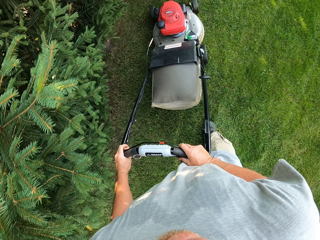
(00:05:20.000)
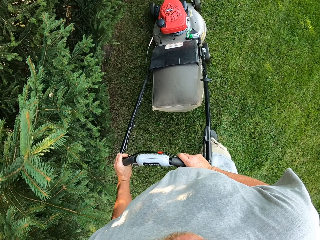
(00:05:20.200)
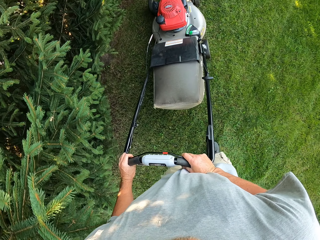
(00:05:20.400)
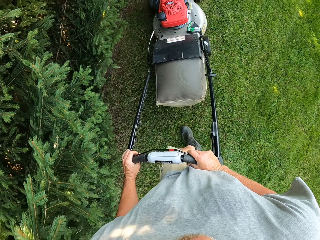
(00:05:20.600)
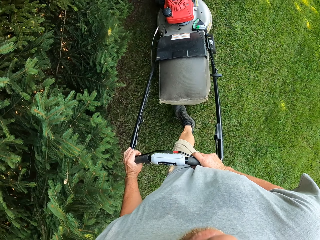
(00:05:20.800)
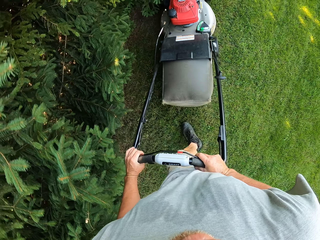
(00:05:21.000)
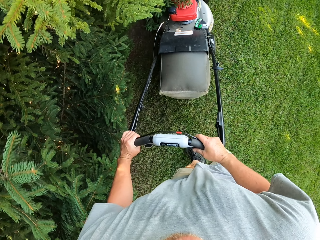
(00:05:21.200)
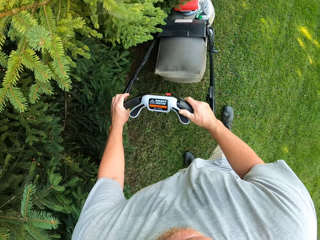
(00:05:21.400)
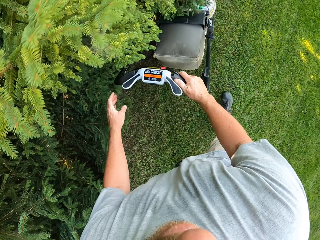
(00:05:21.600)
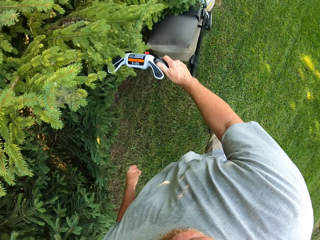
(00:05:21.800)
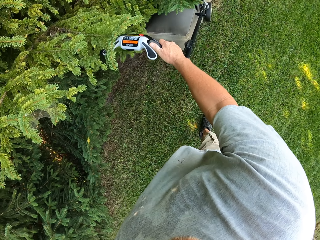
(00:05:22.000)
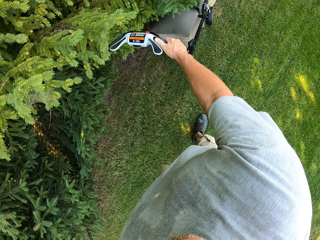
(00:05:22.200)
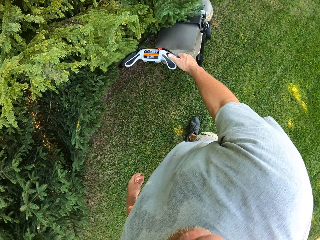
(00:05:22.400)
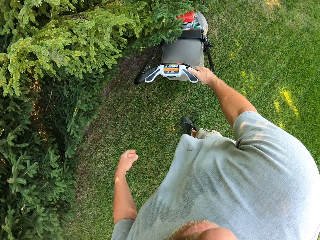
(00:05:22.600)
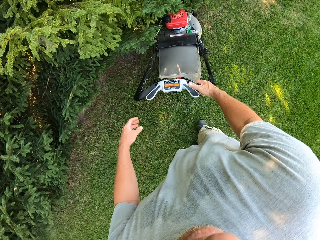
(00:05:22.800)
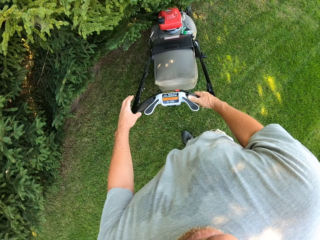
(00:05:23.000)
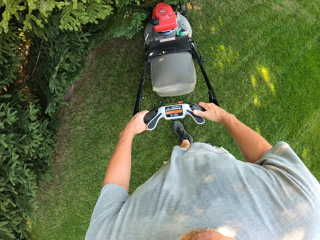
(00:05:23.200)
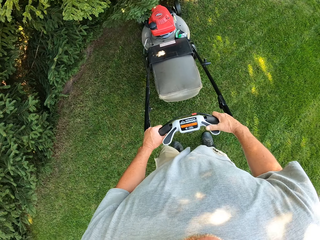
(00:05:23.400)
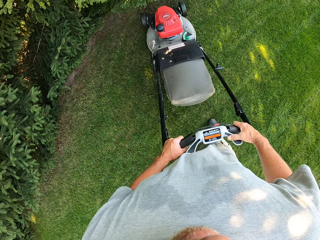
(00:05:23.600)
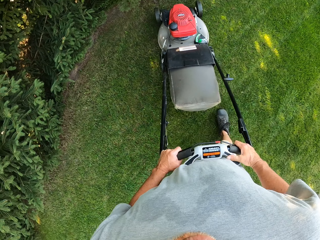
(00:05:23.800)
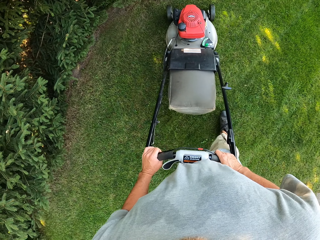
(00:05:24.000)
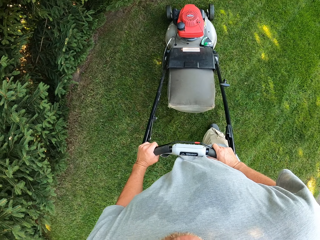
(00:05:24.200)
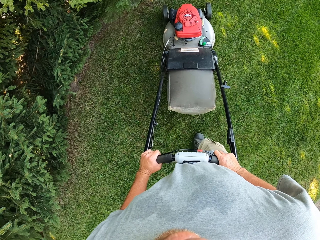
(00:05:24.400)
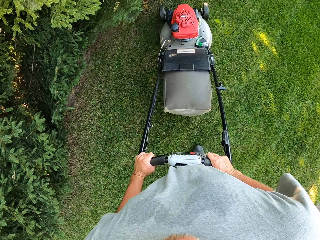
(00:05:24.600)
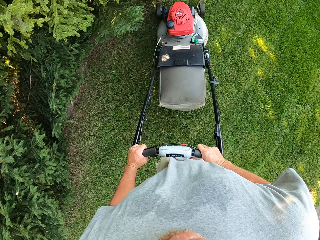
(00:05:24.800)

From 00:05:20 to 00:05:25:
The camera wearer removes the left hand from the lawnmower. They pull back the lawnmower. They move the left hand. They hold the lawnmower with both hands. They cut grass with the lawnmower.

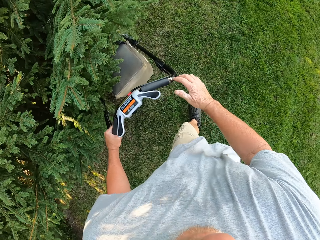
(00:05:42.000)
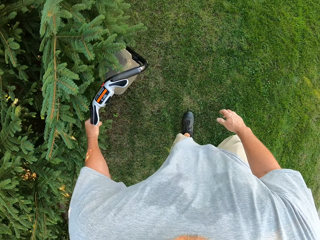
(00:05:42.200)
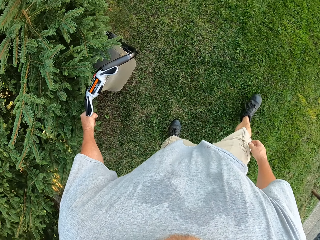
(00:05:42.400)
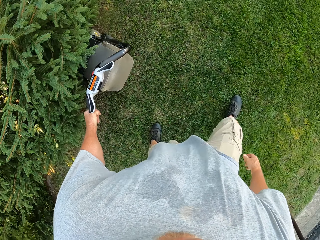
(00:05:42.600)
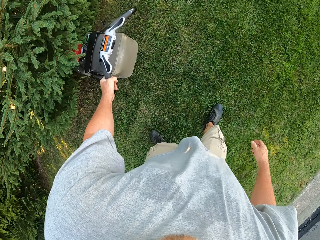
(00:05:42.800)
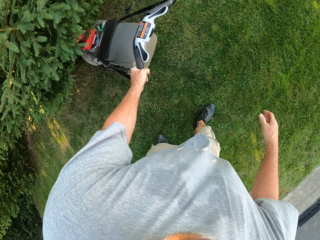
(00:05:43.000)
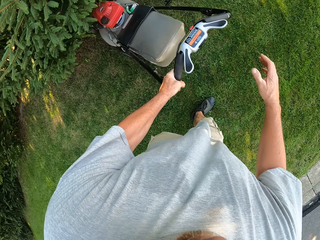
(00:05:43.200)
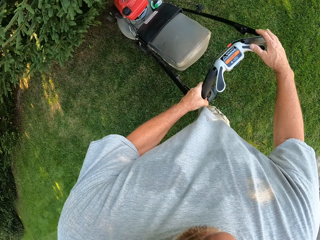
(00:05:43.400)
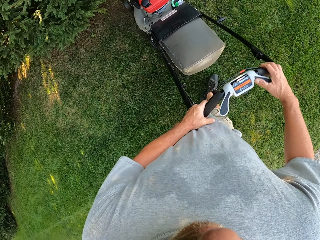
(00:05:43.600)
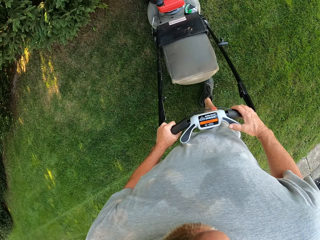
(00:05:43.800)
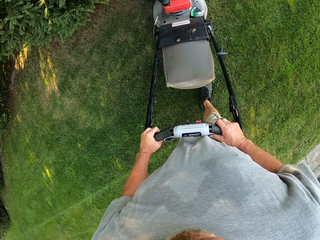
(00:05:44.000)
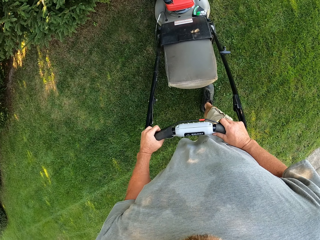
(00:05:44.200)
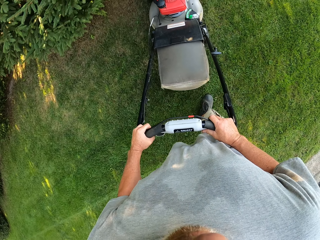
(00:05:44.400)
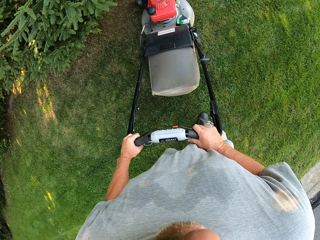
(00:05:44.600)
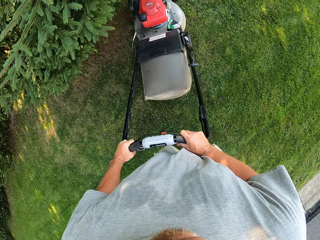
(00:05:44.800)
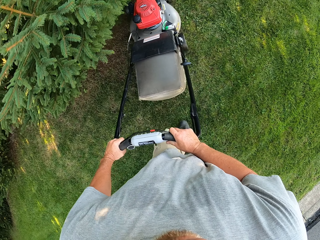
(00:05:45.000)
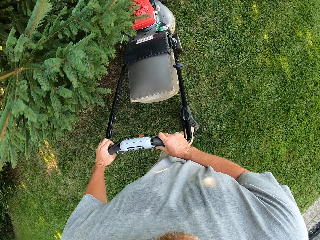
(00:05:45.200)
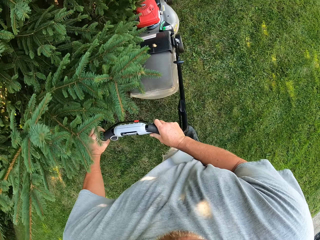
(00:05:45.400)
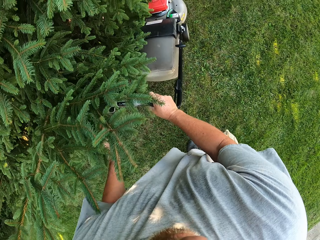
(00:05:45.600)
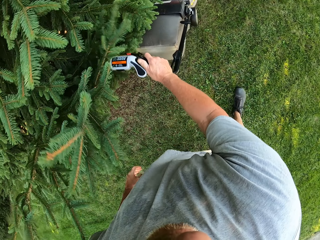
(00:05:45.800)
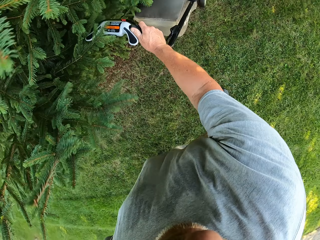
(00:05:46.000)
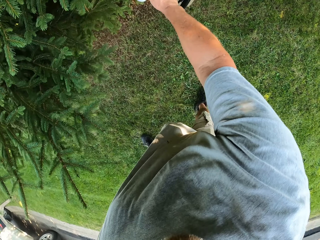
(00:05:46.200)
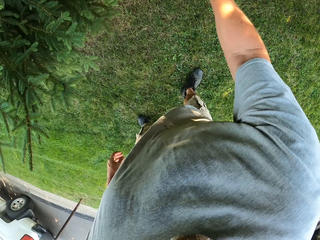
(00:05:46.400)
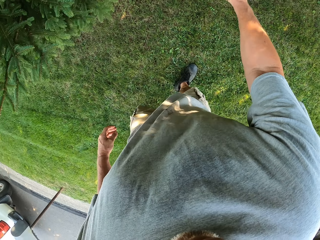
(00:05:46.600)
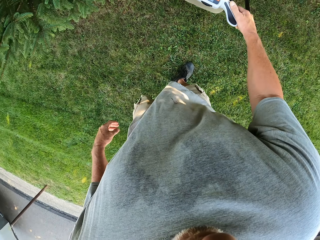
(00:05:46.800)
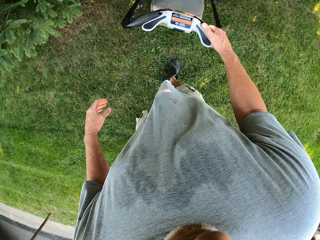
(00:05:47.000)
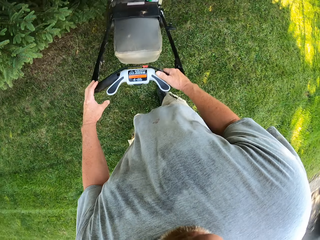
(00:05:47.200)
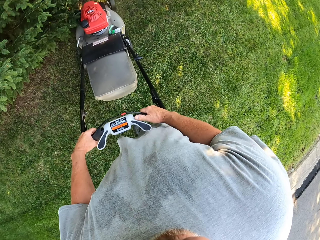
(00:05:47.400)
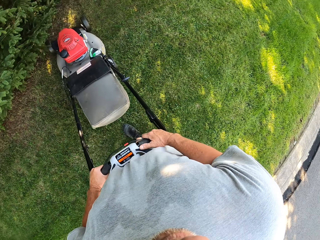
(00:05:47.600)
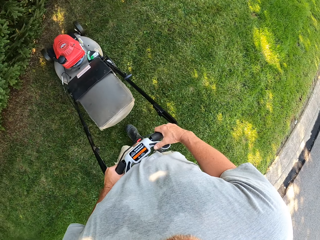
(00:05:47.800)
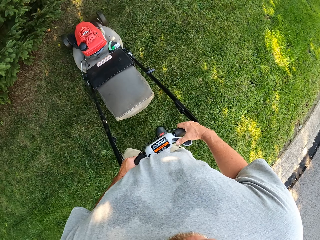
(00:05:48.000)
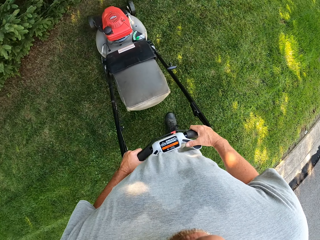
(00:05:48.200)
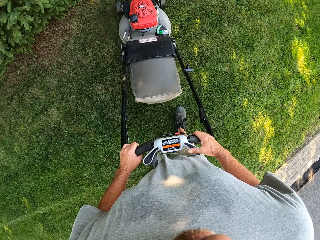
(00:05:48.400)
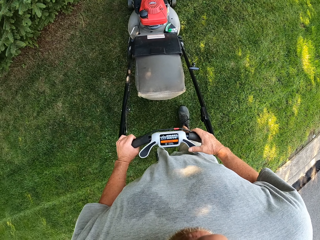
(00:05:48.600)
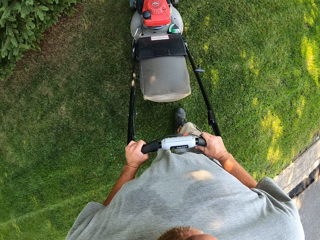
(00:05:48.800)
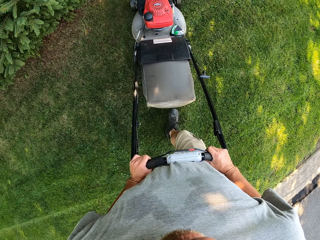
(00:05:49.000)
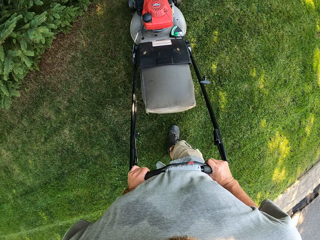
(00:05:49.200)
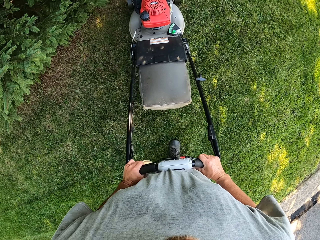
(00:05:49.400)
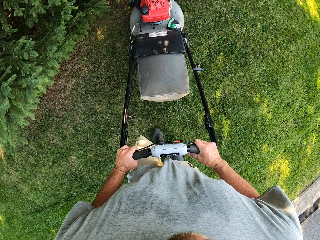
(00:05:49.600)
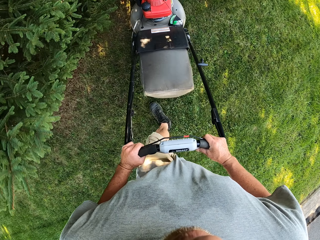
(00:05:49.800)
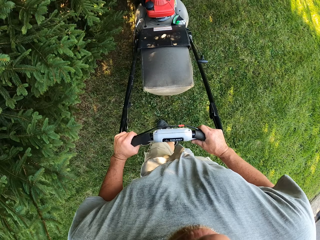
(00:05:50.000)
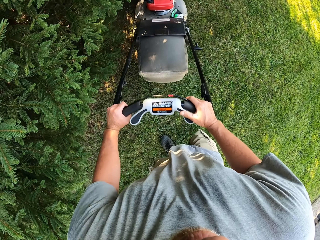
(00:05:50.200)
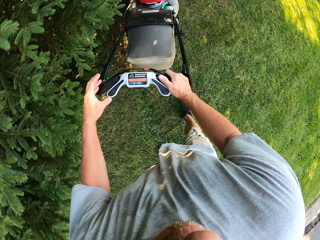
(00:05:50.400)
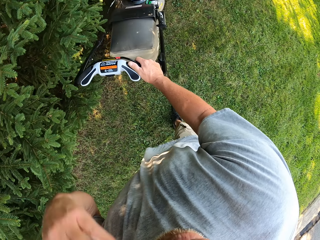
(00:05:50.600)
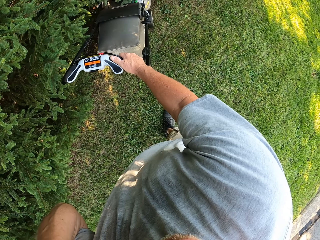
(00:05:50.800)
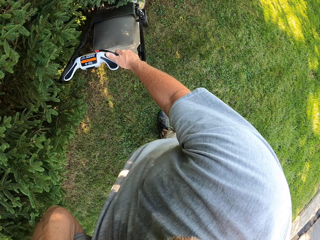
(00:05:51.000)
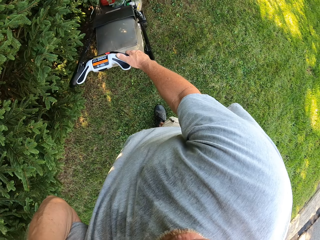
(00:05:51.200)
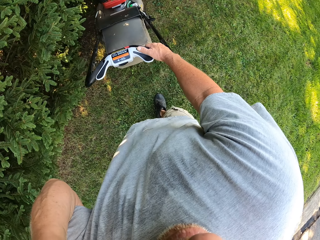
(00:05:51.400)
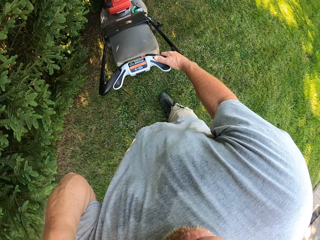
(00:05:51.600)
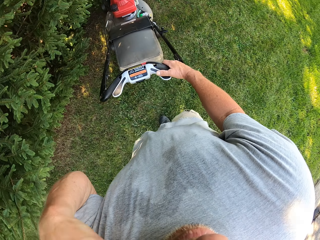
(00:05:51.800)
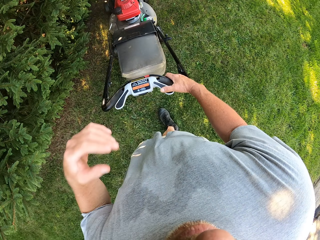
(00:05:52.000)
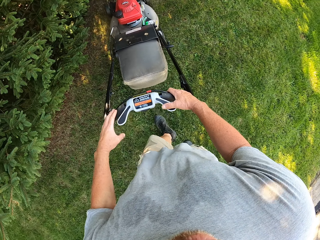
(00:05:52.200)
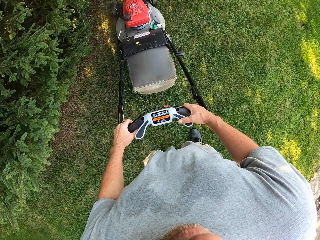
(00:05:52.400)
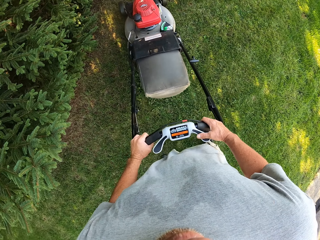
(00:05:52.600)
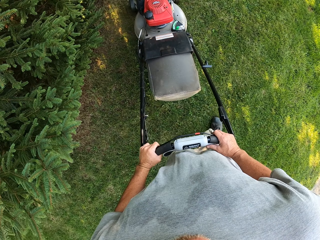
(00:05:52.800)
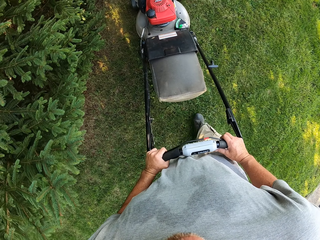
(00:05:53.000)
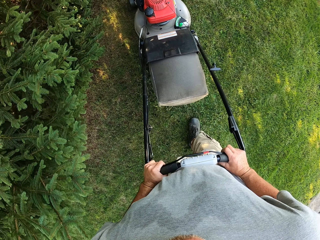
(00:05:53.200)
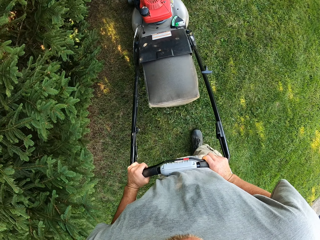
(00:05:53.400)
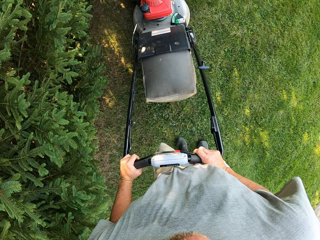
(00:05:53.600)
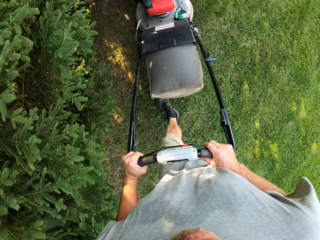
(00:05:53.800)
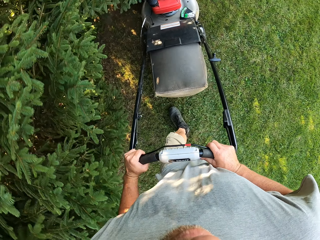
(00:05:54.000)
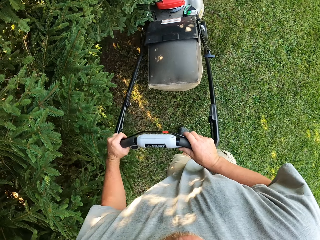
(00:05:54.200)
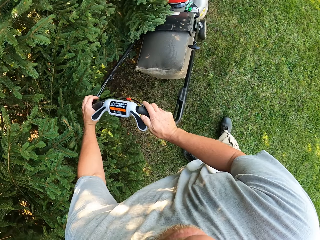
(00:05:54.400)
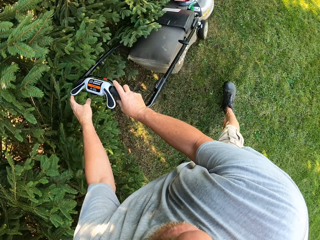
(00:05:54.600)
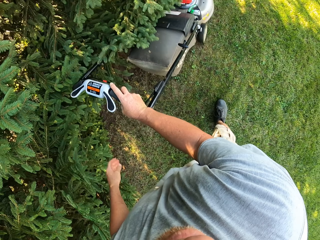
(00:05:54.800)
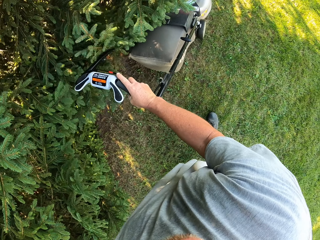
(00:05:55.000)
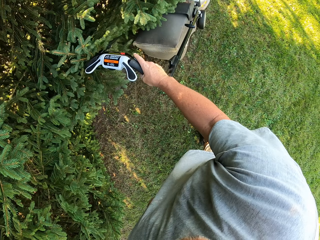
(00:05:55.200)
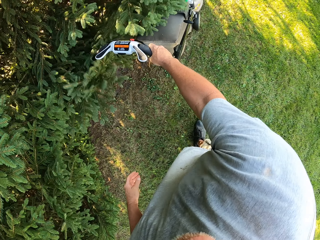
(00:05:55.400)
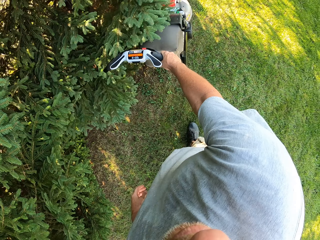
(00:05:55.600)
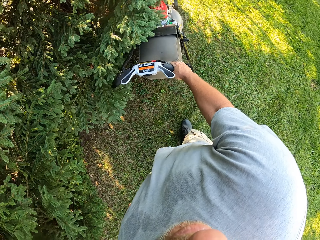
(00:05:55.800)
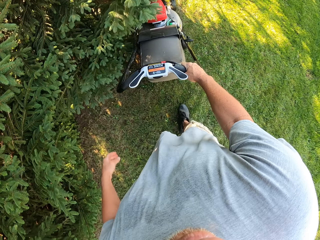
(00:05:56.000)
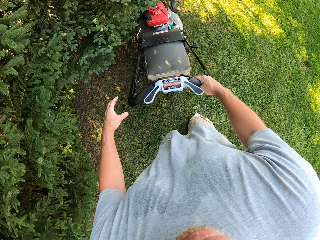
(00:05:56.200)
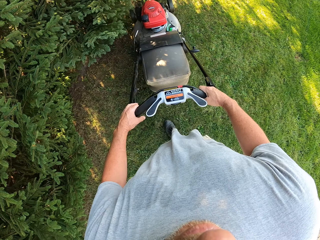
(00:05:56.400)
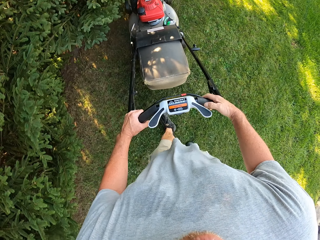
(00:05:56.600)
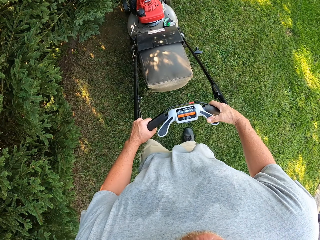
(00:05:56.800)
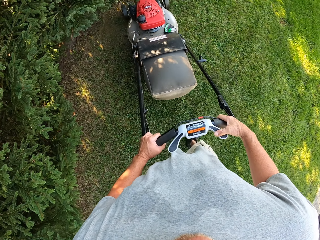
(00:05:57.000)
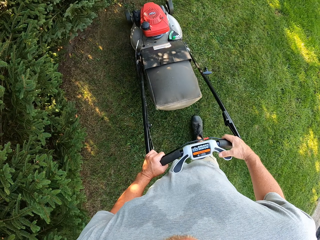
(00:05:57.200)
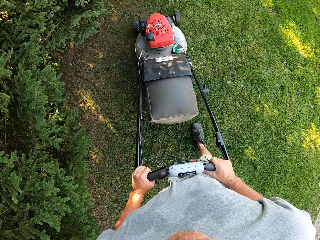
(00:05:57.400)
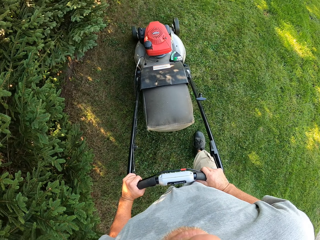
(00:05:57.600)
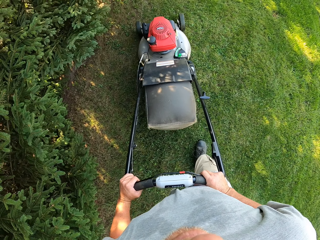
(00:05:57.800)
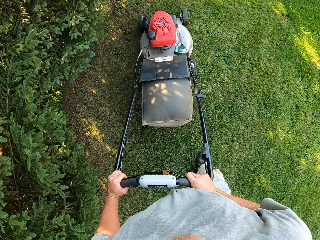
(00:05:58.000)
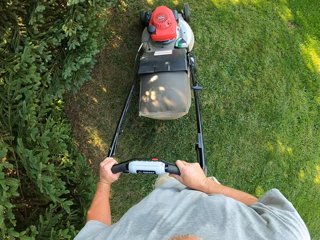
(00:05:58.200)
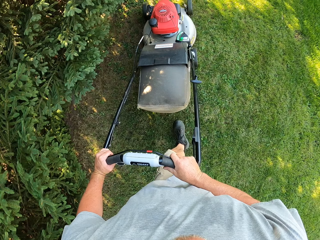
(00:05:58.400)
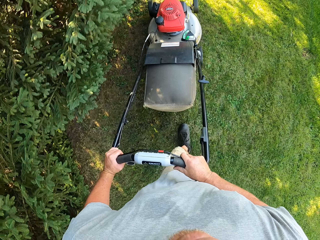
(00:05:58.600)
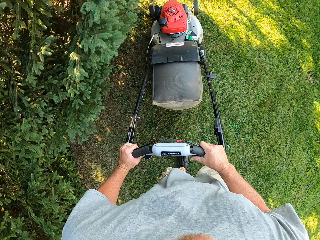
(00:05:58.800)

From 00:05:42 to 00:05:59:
The camera wearer removes the right hand from the lawnmower. They cut grass with the lawnmower. They hold the lawnmower with both hands. They cut grass with the lawnmower. They hold the mower. They lift the left hand. They cut grass with the lawnmower. They hold the camera. They hold the lawnmower with both hands. They cut grass with the lawnmower. They hold the mower.
